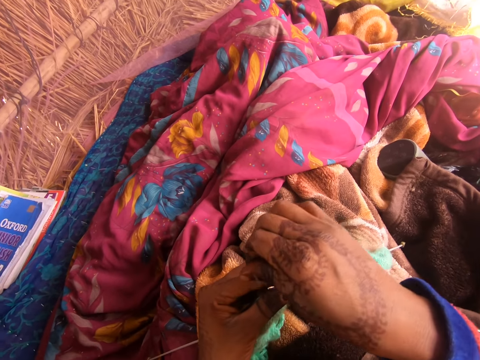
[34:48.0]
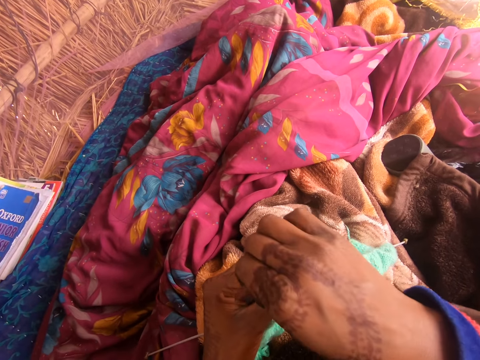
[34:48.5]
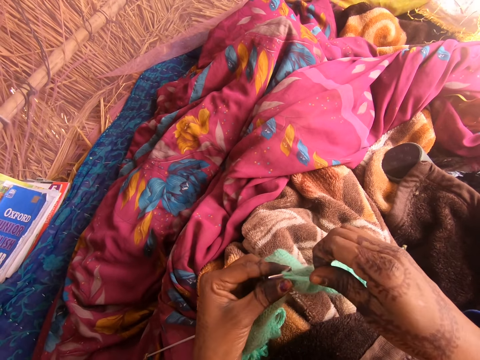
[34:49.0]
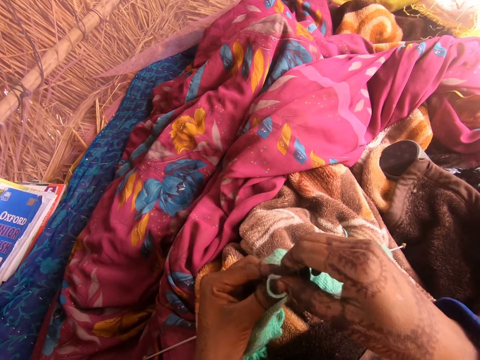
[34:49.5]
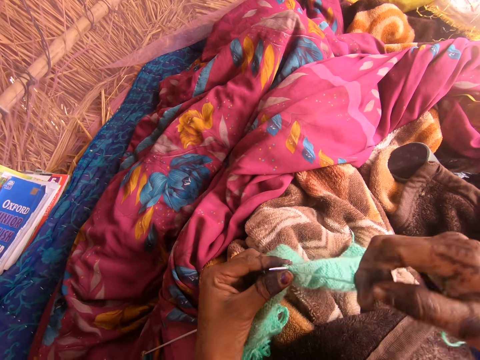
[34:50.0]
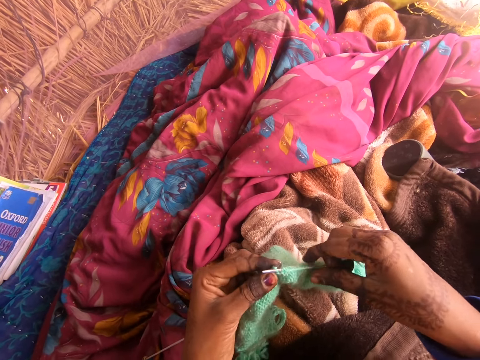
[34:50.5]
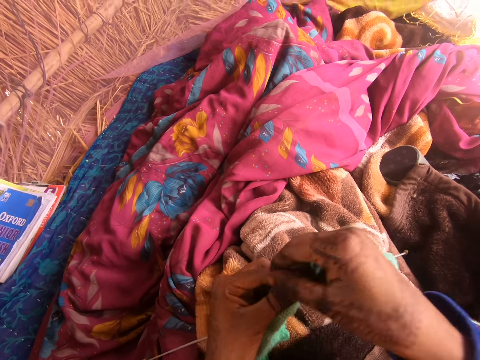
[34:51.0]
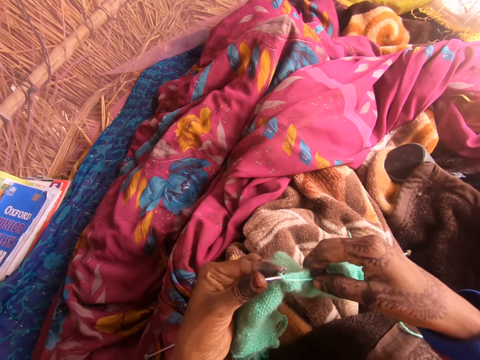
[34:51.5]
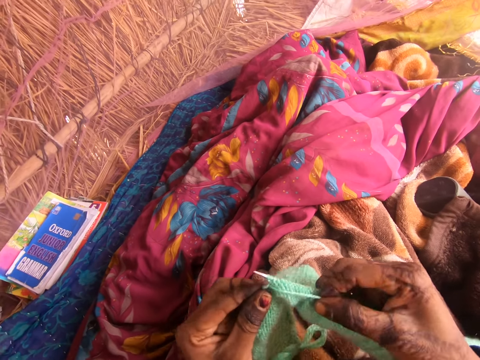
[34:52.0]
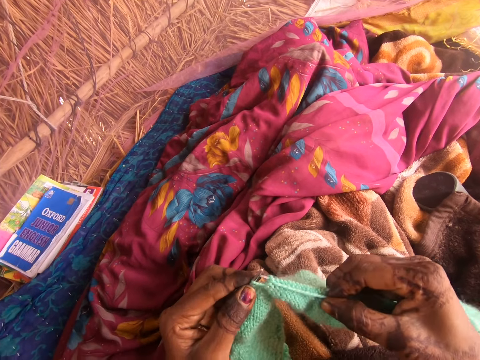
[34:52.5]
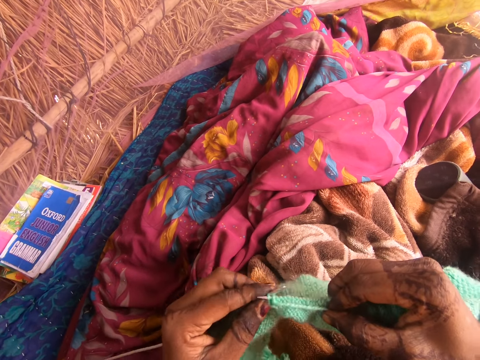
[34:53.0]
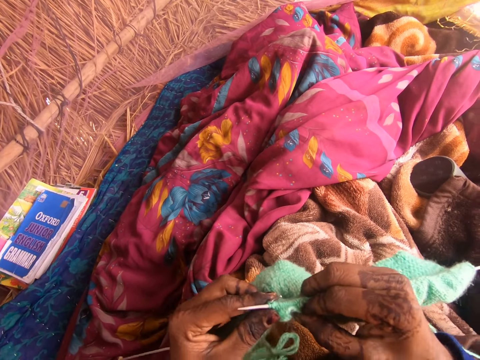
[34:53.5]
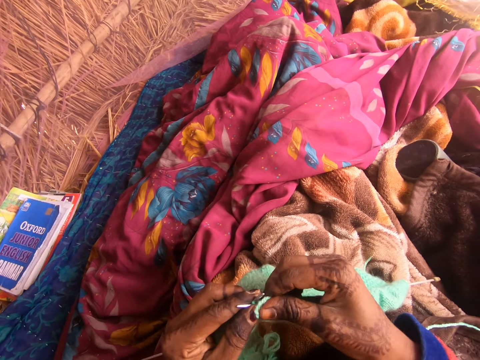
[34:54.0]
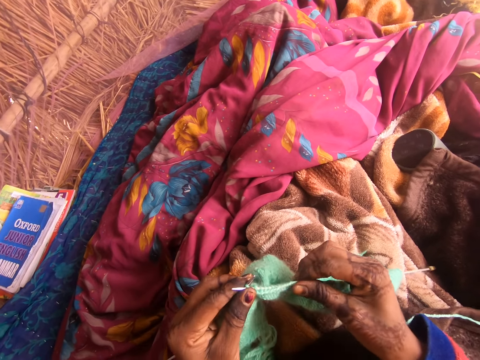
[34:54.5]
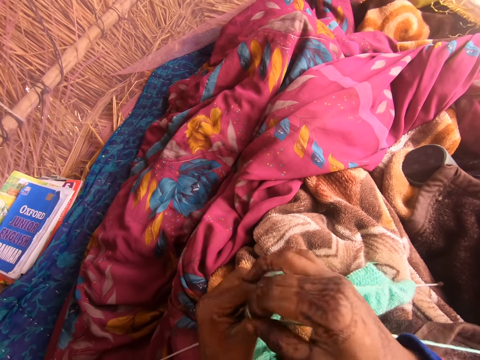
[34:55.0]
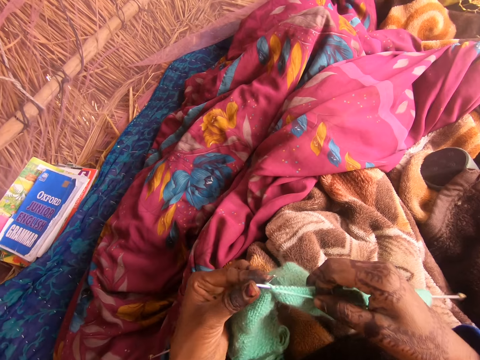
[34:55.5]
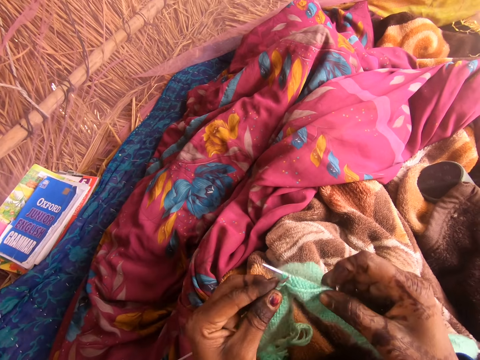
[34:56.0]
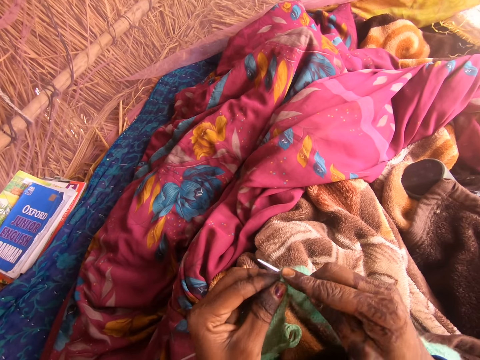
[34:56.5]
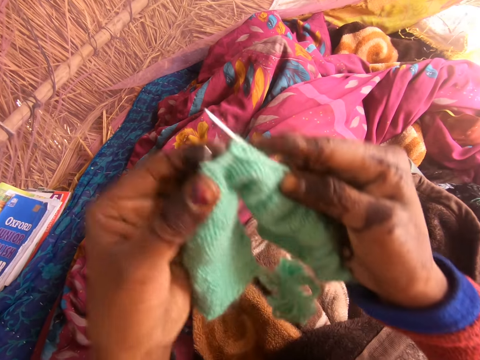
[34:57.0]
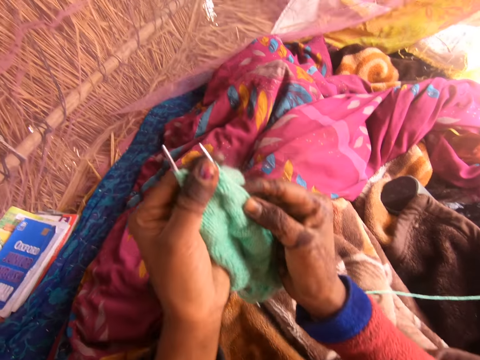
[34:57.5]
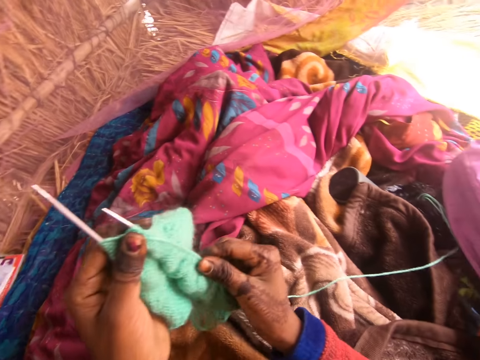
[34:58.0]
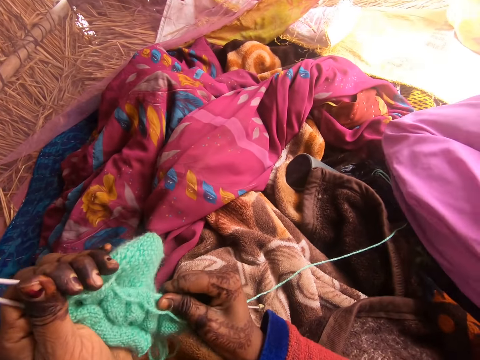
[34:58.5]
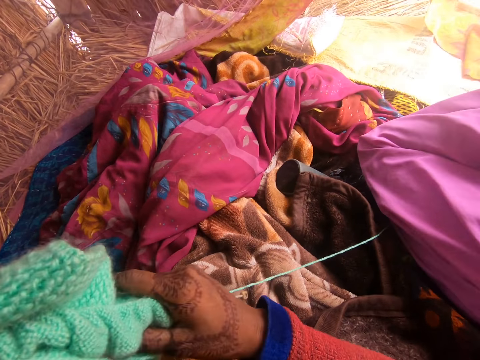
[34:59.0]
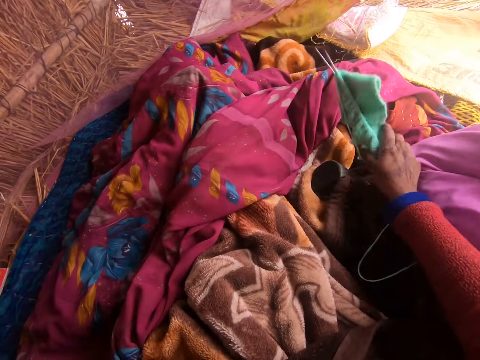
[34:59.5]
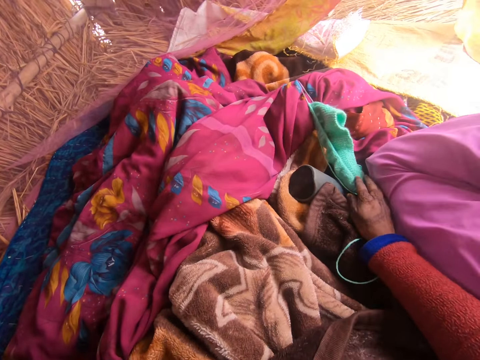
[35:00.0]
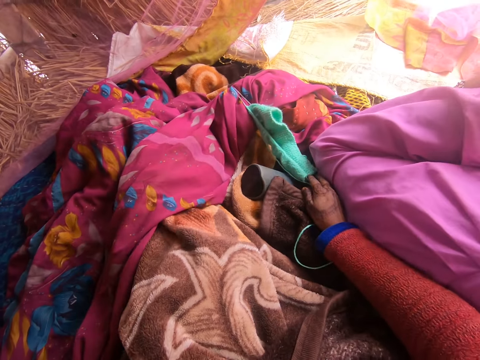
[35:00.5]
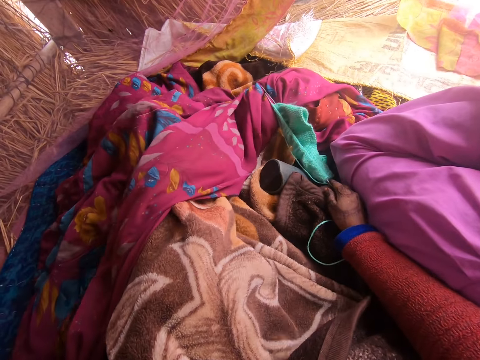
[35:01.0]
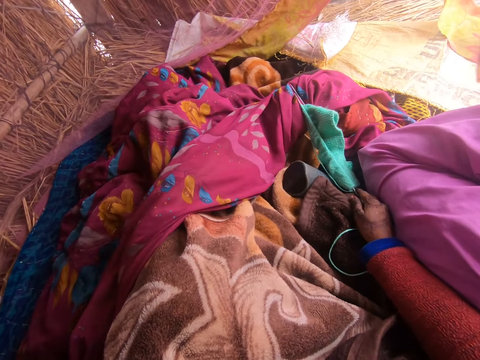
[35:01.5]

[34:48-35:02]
The camera wearer moves the fabric. She adjusts the fabric. She drops the weaved yarn on the mat. She moves her legs.

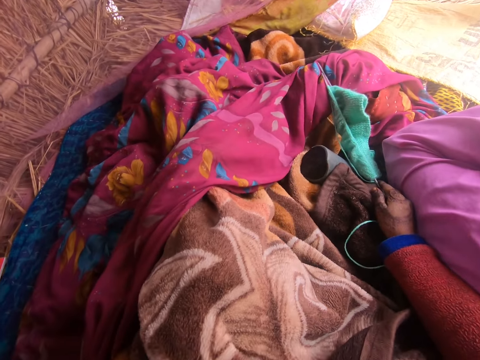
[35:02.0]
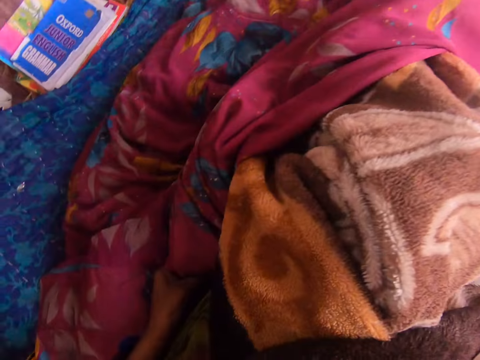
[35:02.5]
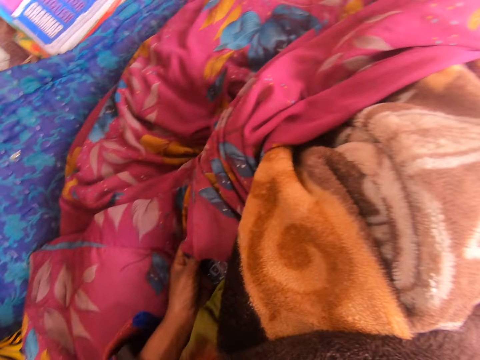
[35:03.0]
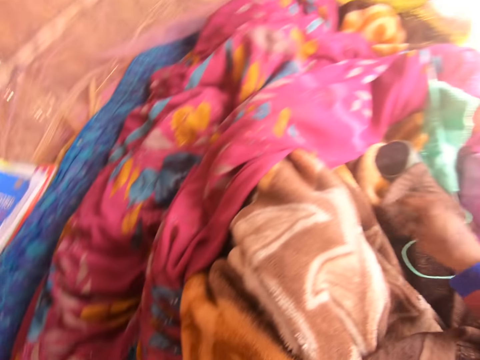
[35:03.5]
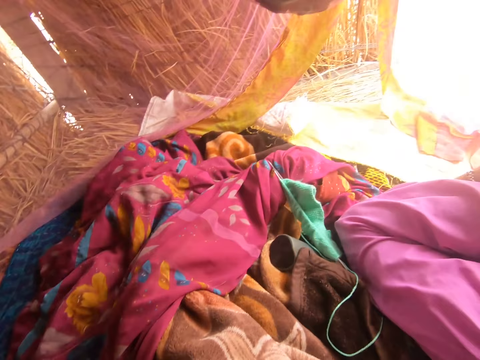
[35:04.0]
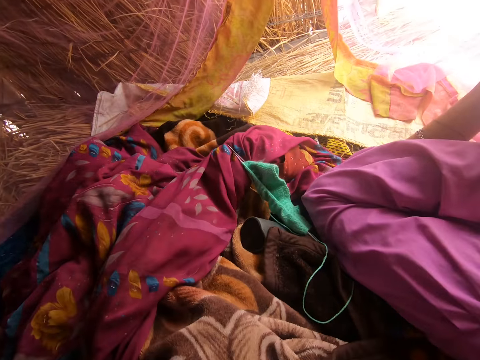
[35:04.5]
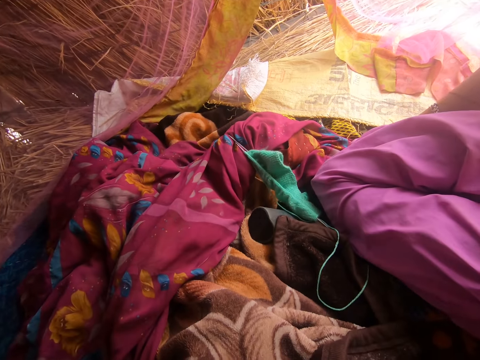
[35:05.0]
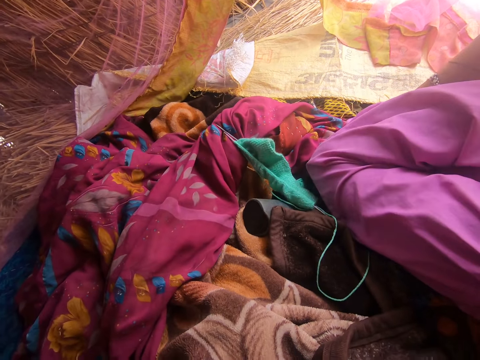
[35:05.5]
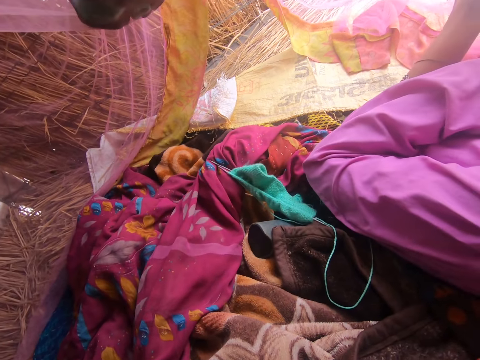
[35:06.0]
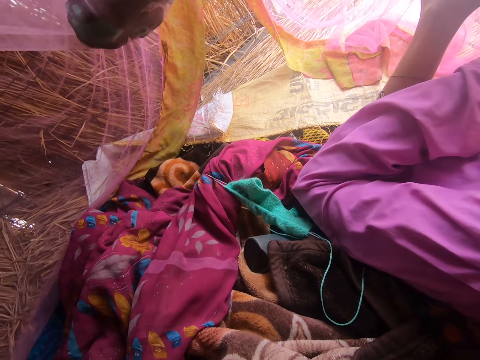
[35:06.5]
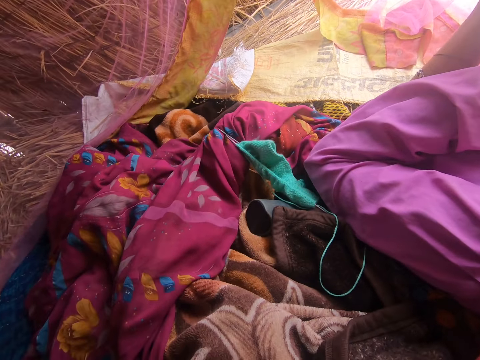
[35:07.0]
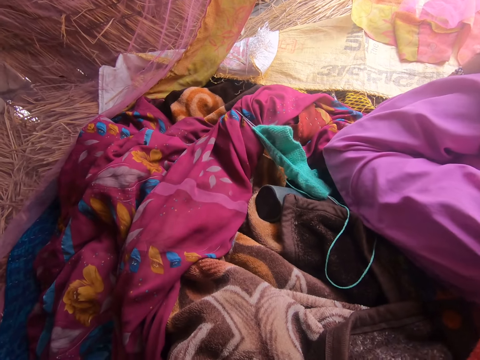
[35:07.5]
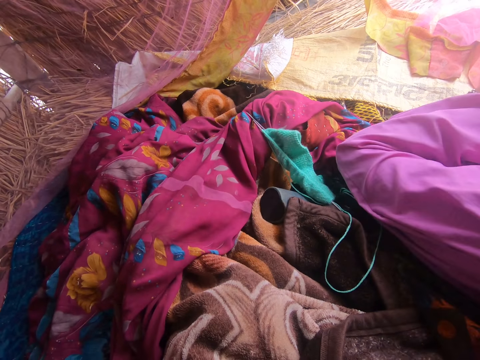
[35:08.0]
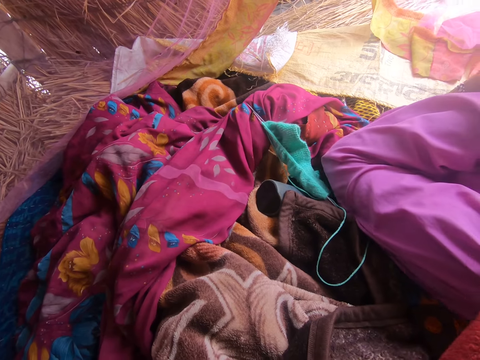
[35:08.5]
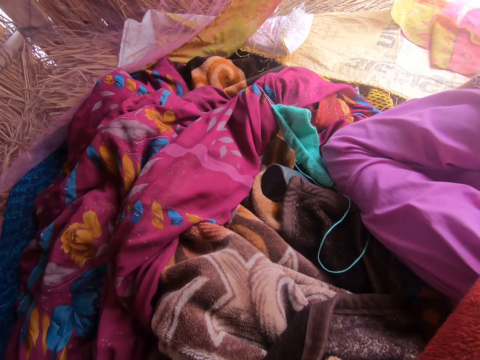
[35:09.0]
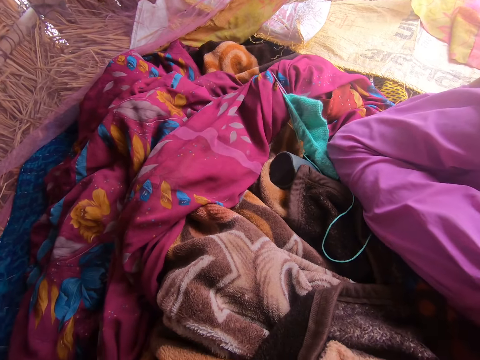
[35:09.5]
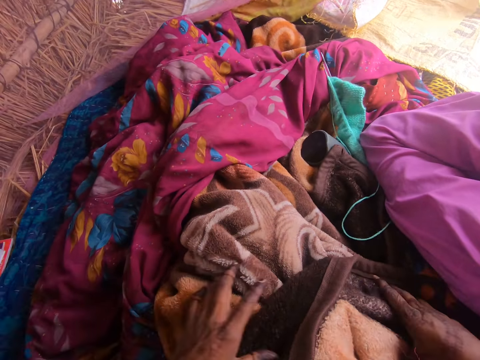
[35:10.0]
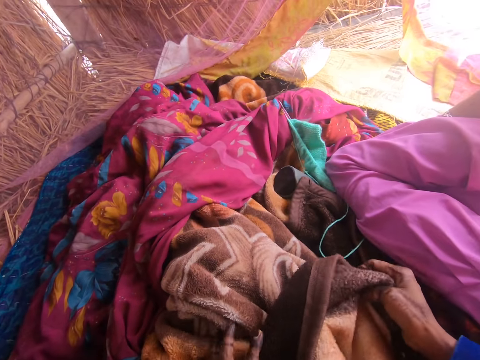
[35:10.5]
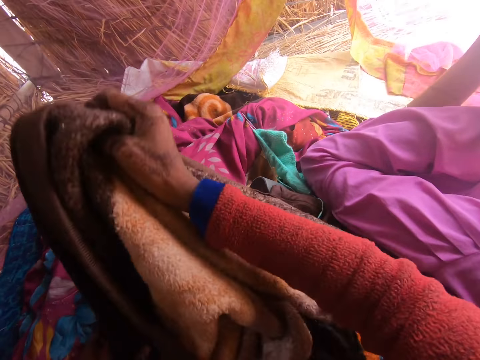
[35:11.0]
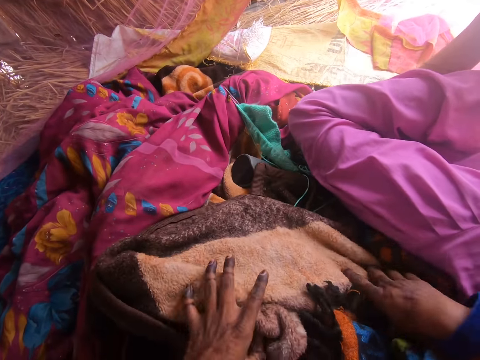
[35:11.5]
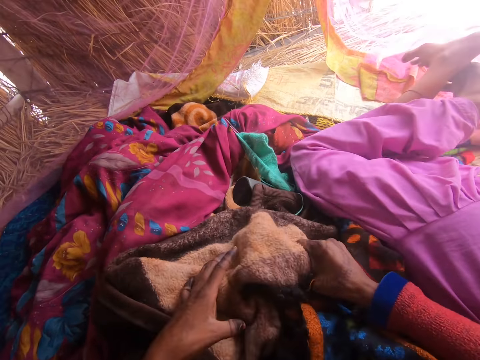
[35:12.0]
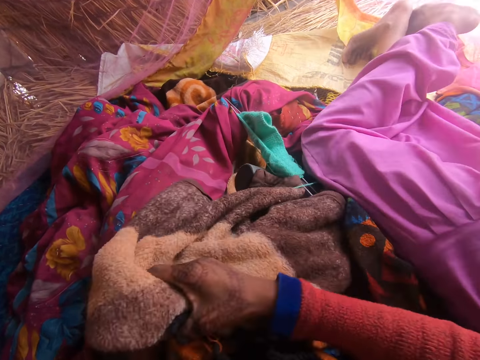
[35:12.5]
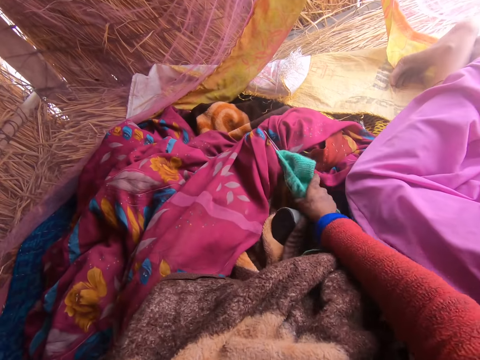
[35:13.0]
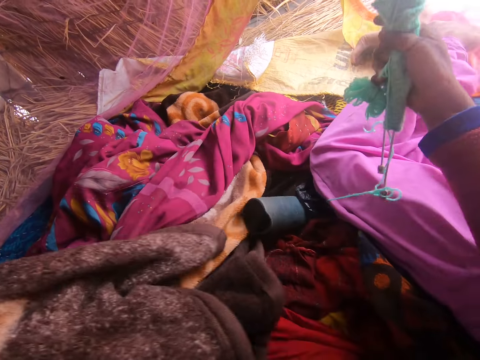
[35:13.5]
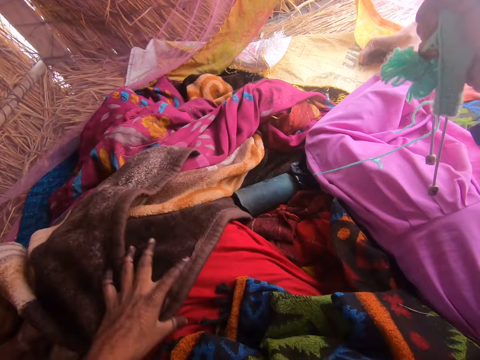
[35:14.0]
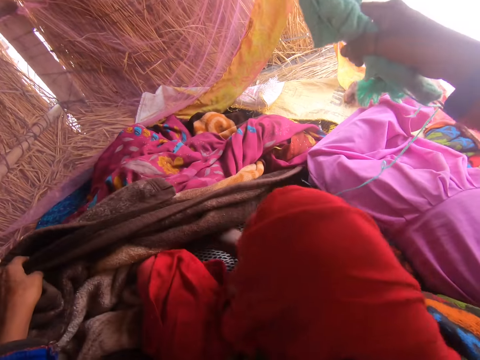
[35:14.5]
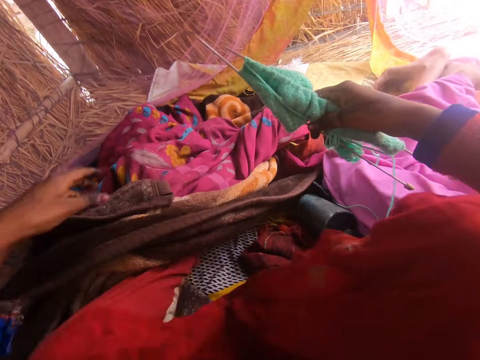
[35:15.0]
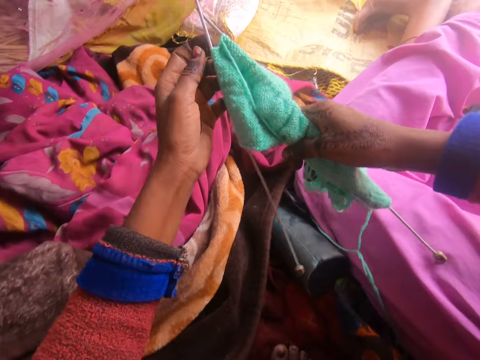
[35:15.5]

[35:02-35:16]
The camera wearer checks her phone. She moves her body. She uncovers the blanket from her legs. She picks up the weaved yarn from the mat. She positions herself.
